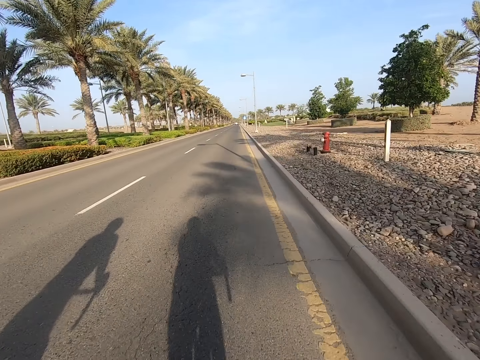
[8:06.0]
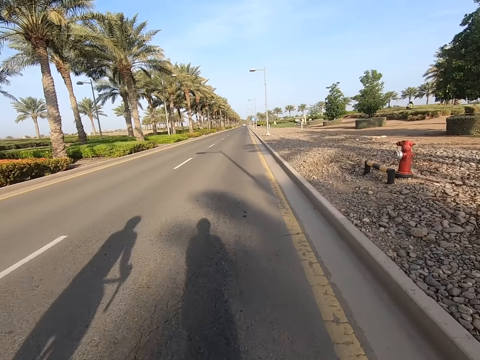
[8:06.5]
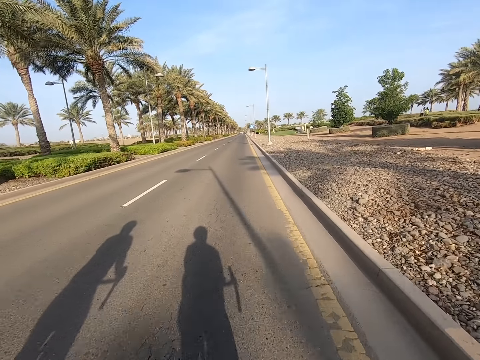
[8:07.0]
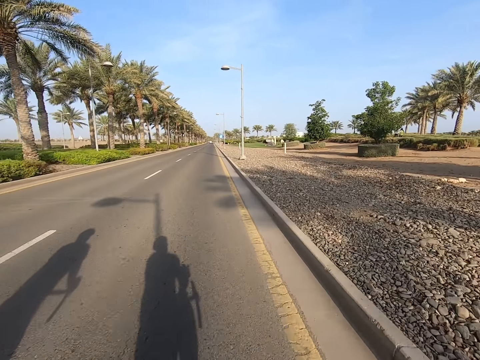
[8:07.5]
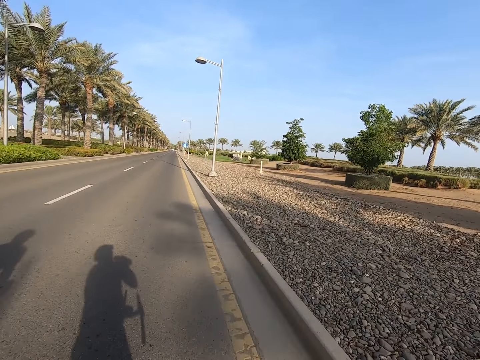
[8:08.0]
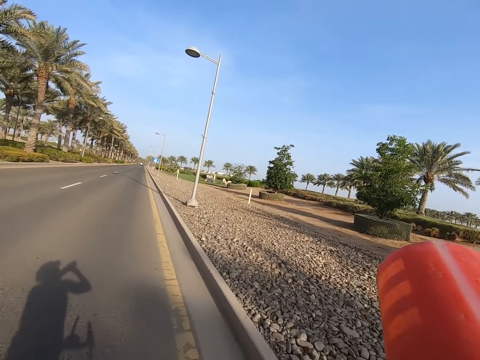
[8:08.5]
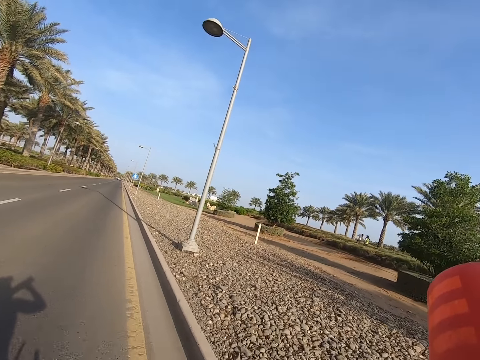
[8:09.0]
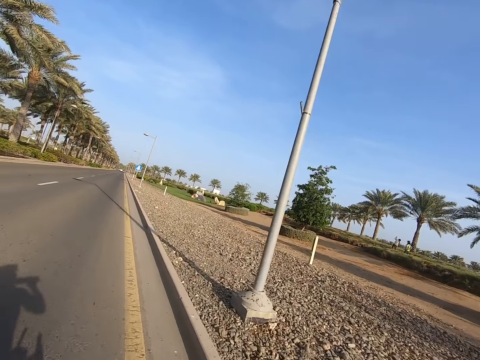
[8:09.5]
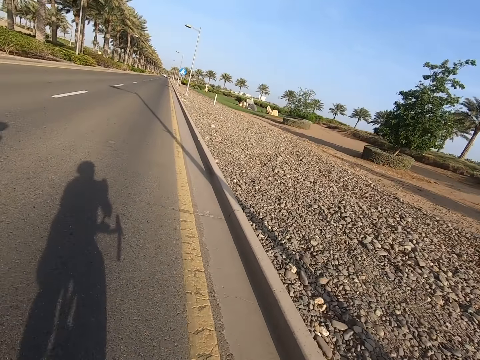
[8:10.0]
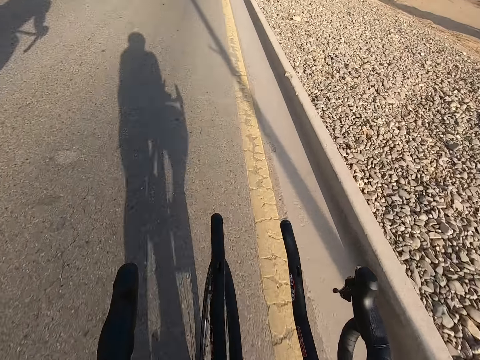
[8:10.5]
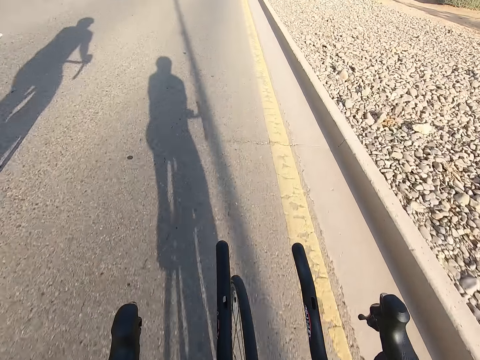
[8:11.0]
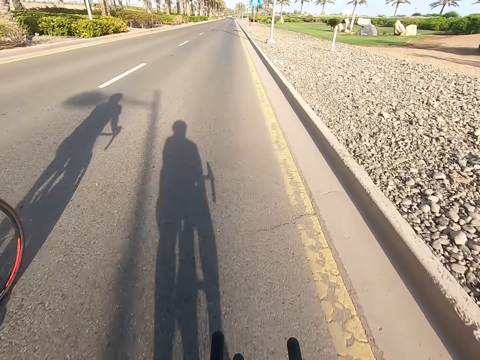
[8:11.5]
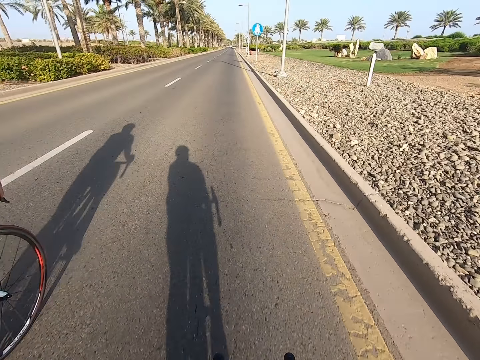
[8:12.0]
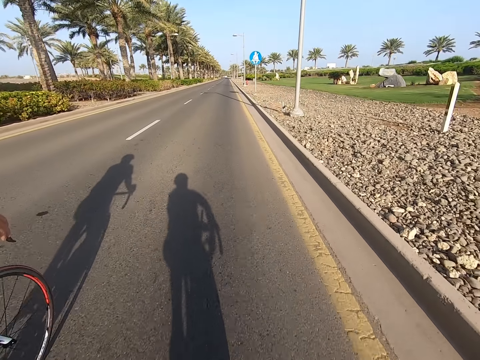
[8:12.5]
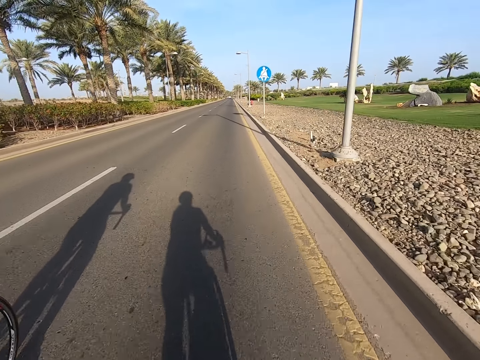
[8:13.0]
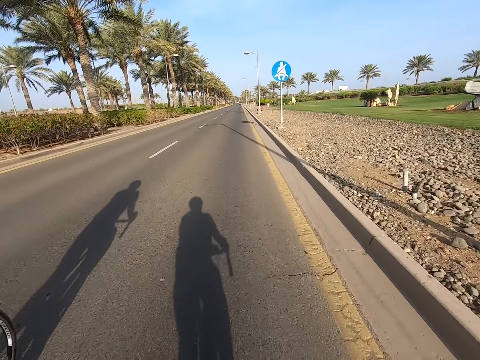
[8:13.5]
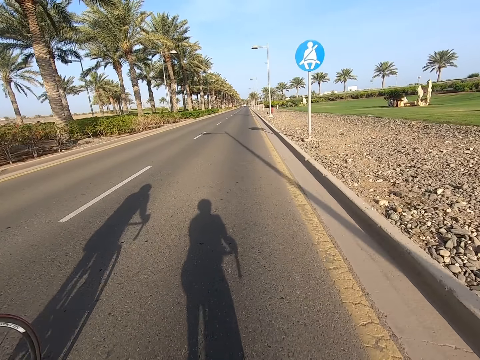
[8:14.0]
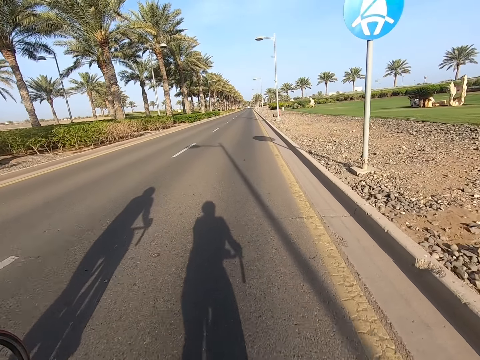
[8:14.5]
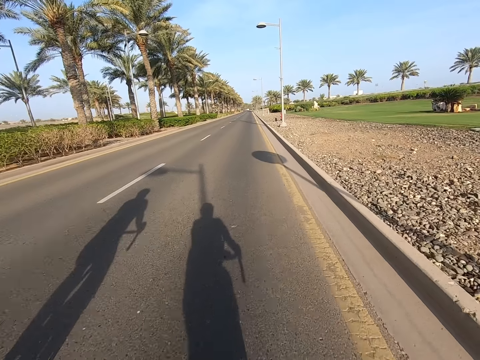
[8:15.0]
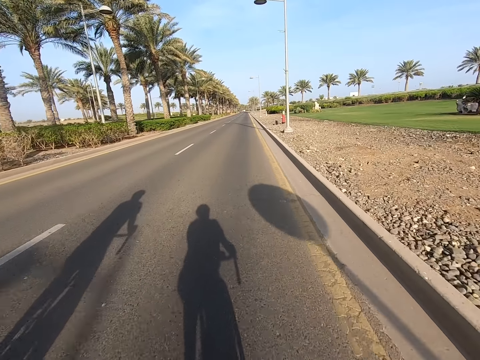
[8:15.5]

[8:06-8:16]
The camera wearer picks up a water bottle. They drink water. They return the water bottle.

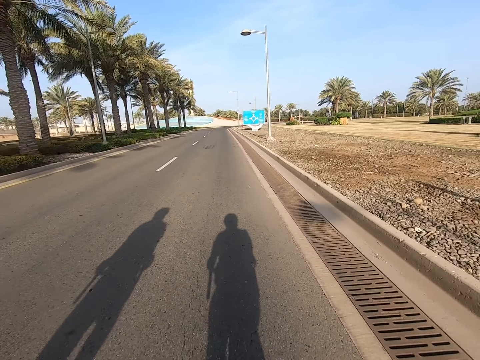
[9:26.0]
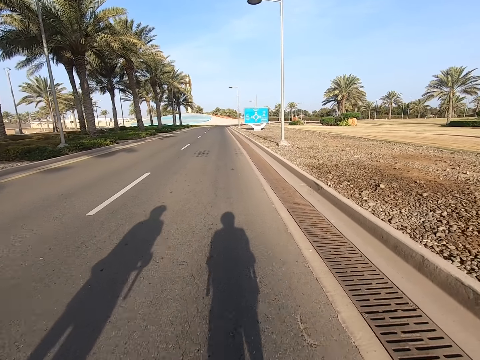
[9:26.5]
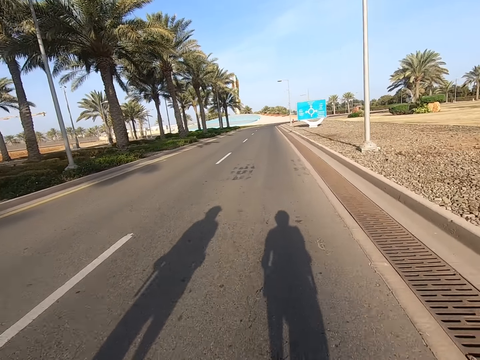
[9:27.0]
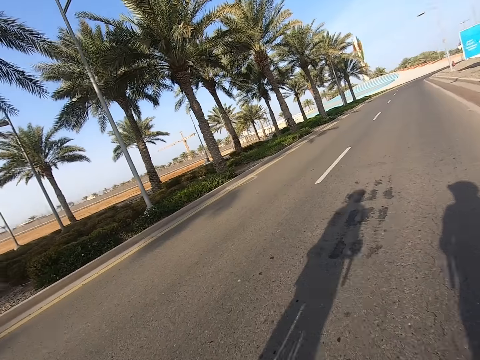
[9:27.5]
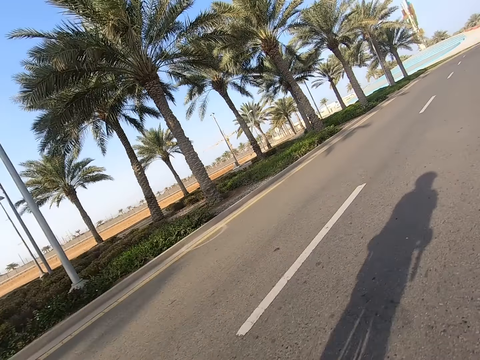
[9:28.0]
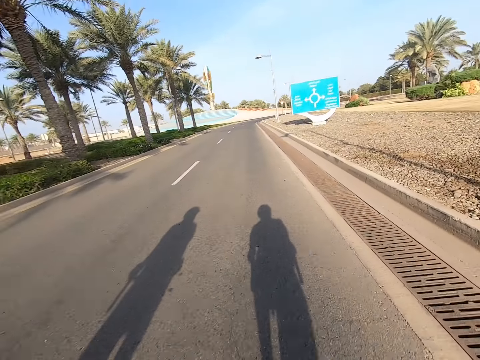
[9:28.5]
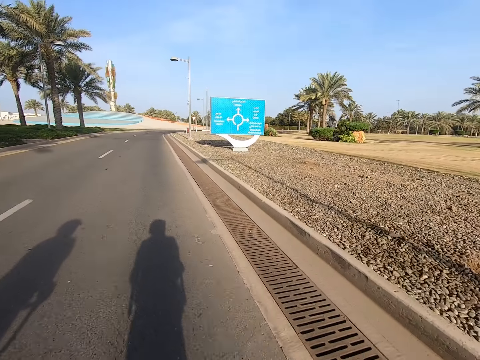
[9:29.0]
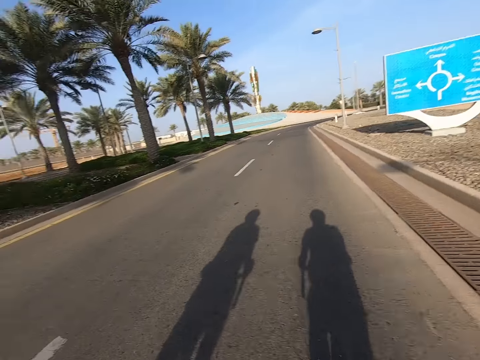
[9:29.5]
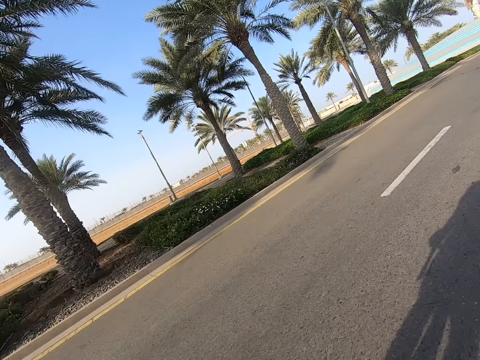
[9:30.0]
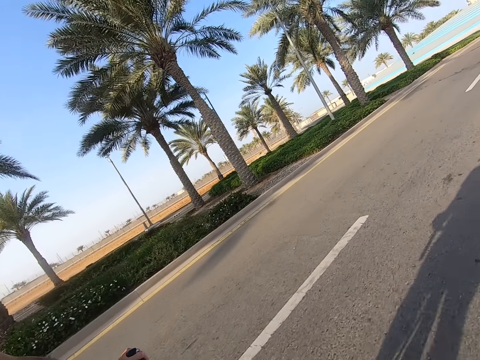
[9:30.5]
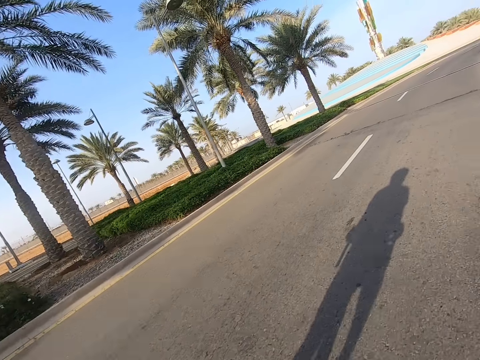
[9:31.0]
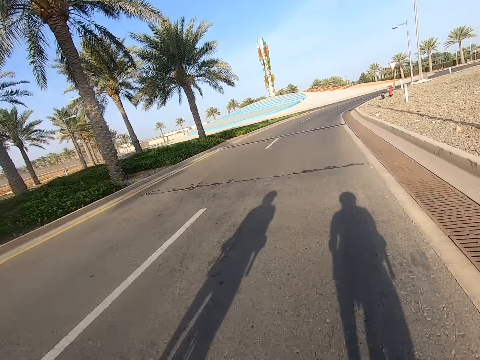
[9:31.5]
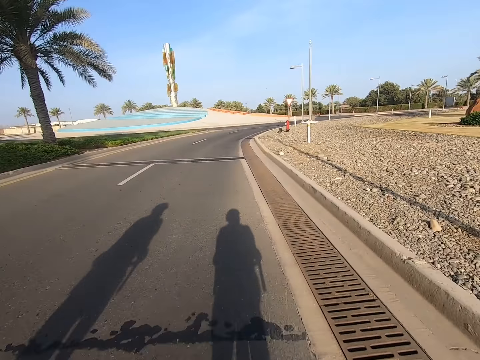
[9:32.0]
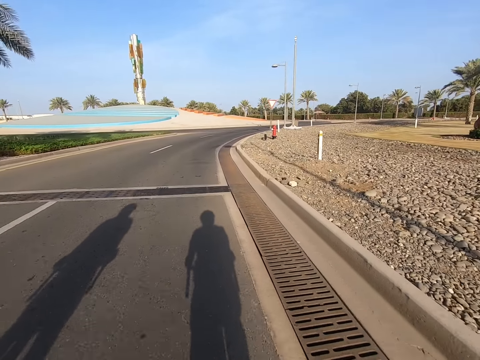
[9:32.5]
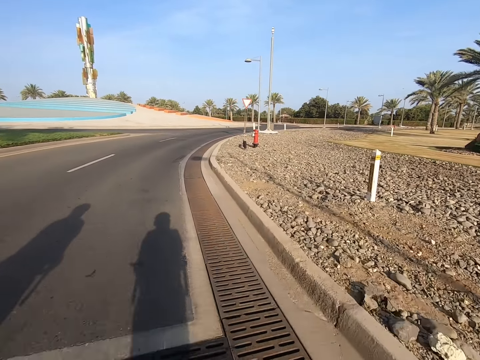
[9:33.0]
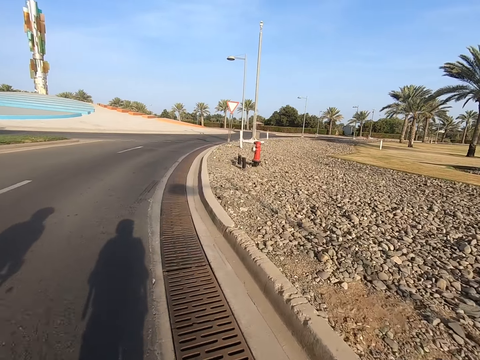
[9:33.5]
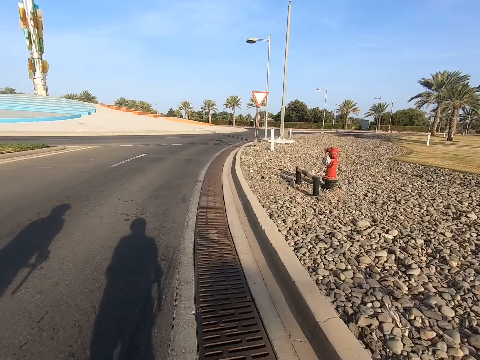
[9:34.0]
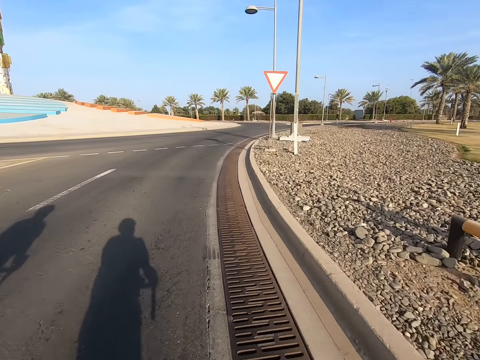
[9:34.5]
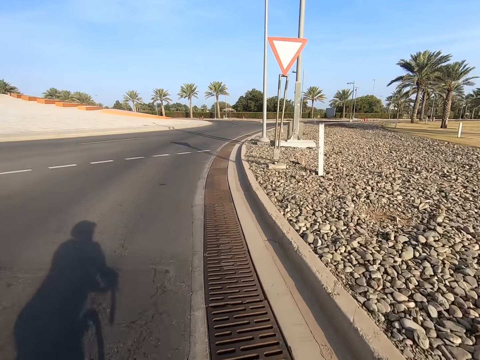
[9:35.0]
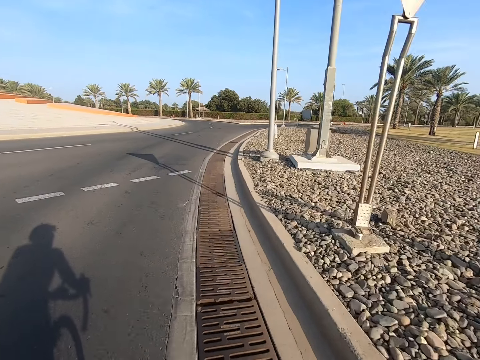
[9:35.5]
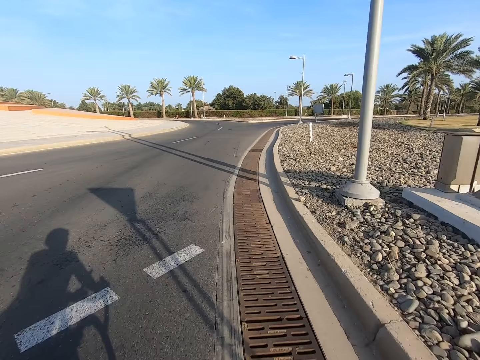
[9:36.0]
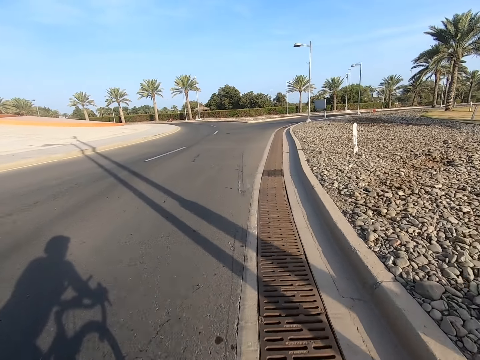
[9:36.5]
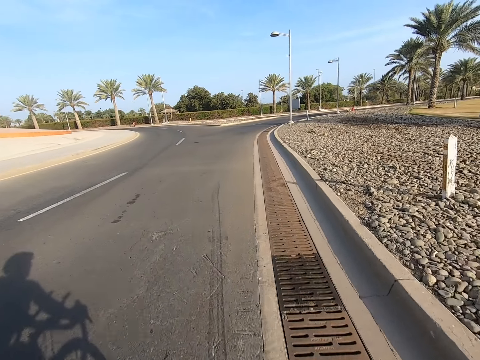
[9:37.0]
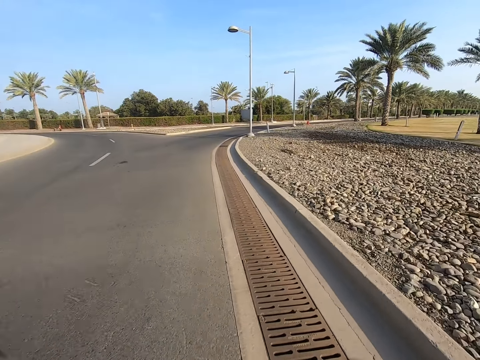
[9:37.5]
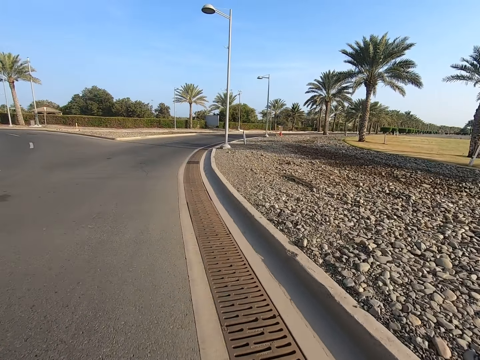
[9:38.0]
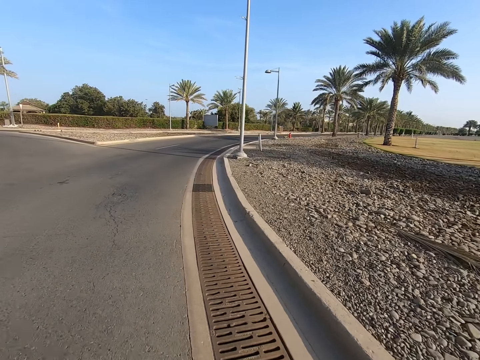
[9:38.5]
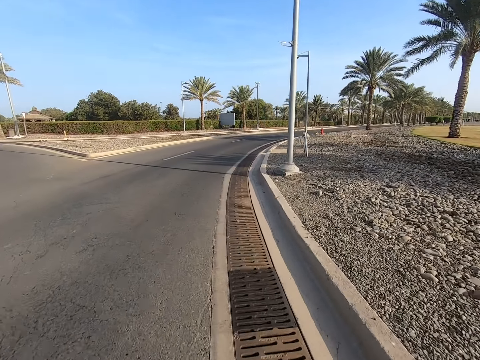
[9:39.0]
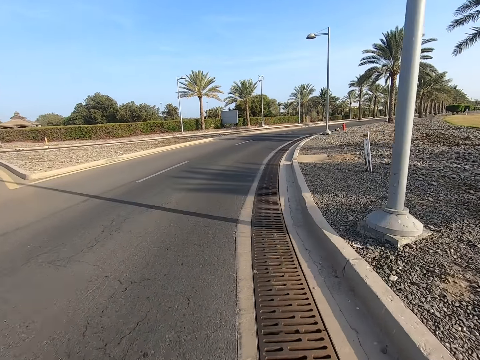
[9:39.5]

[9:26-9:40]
The camera wearer looks around. They negotiate the junction.
